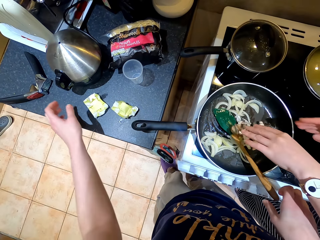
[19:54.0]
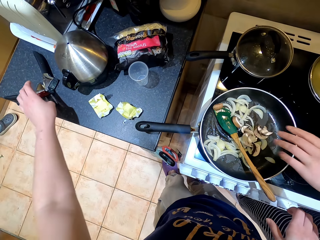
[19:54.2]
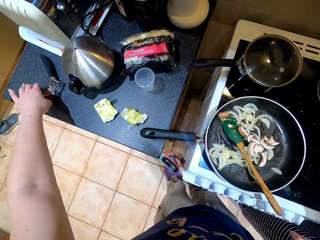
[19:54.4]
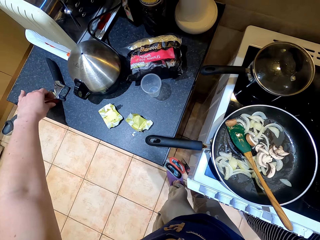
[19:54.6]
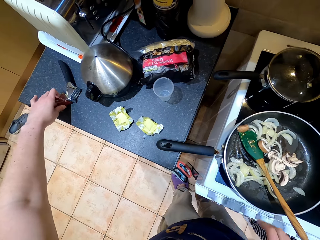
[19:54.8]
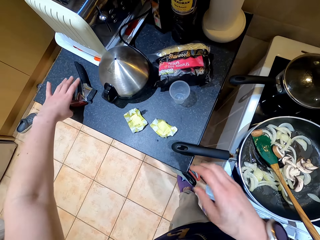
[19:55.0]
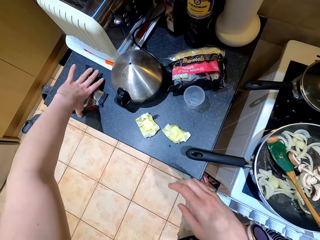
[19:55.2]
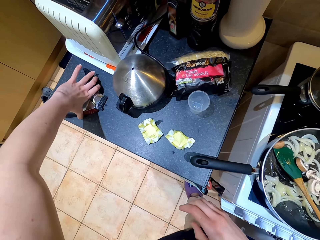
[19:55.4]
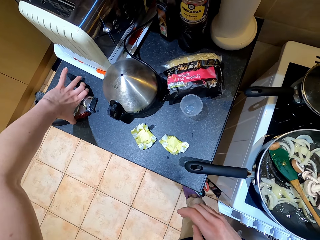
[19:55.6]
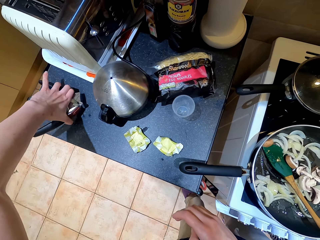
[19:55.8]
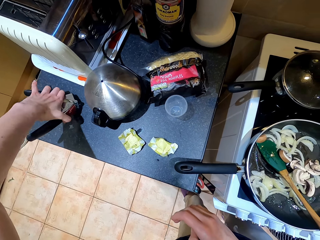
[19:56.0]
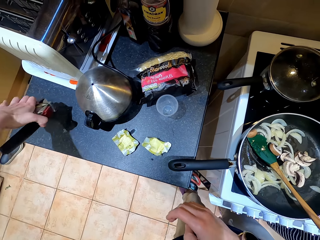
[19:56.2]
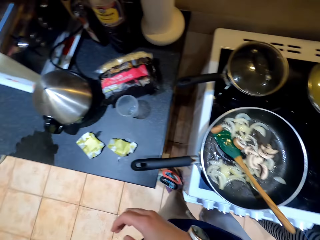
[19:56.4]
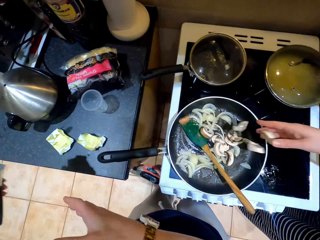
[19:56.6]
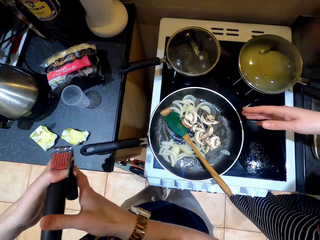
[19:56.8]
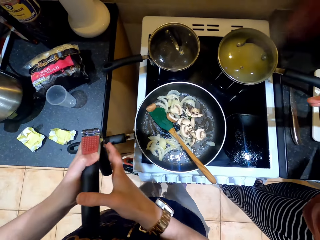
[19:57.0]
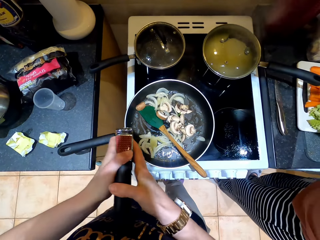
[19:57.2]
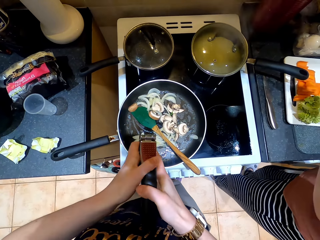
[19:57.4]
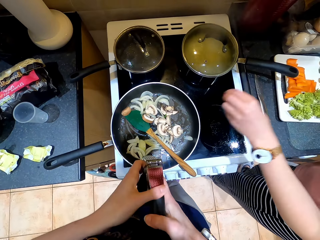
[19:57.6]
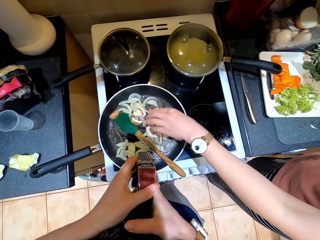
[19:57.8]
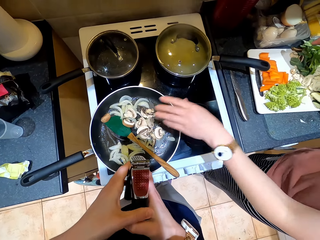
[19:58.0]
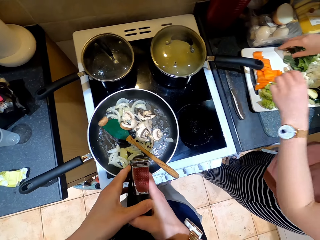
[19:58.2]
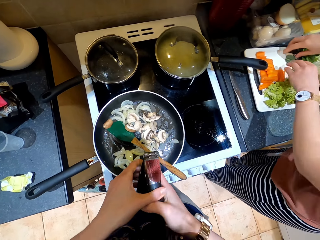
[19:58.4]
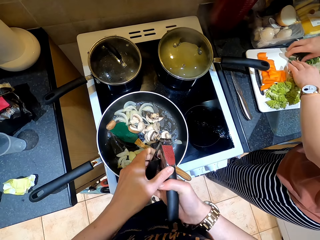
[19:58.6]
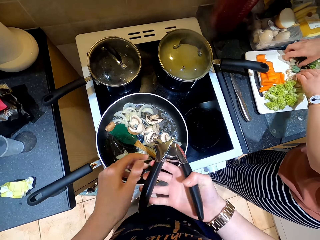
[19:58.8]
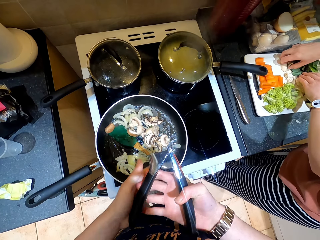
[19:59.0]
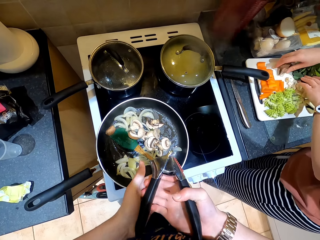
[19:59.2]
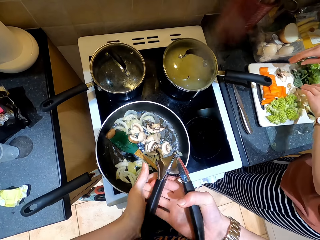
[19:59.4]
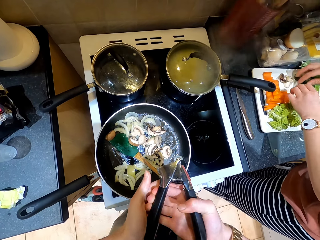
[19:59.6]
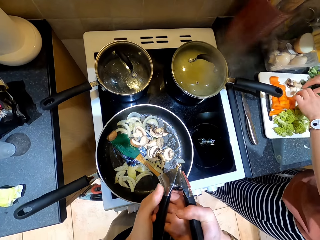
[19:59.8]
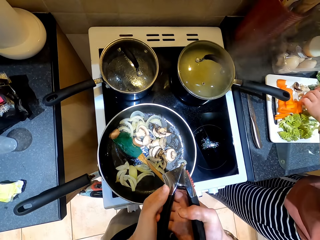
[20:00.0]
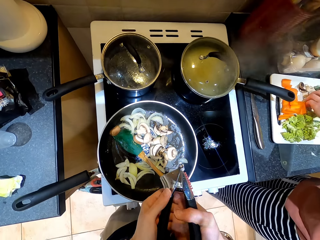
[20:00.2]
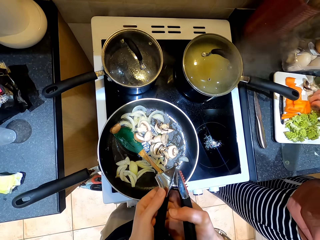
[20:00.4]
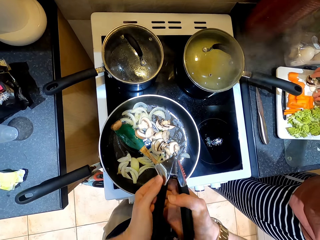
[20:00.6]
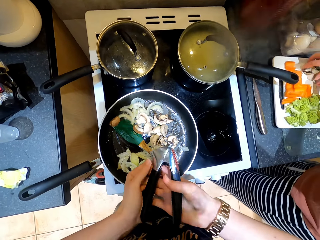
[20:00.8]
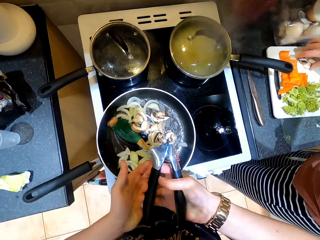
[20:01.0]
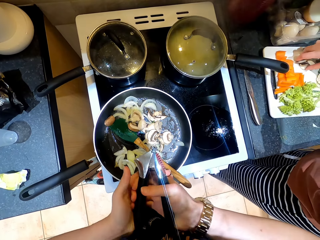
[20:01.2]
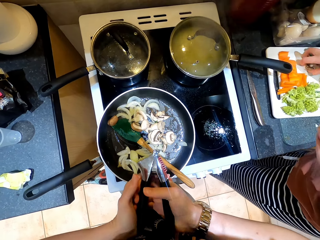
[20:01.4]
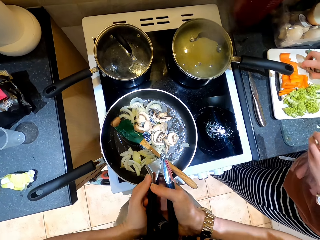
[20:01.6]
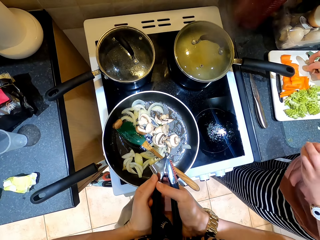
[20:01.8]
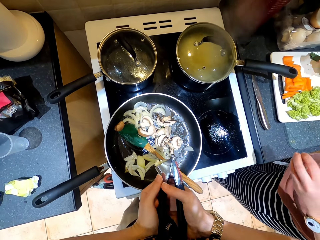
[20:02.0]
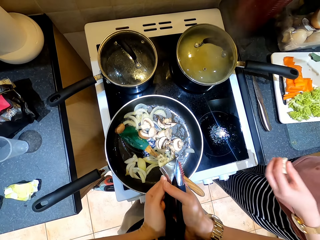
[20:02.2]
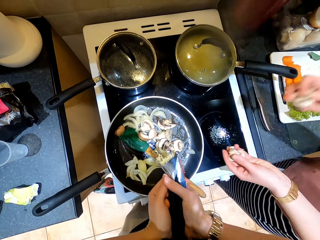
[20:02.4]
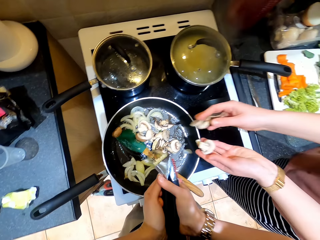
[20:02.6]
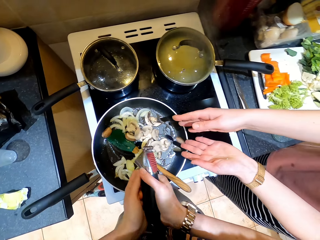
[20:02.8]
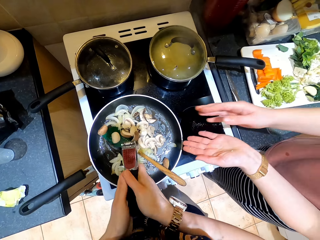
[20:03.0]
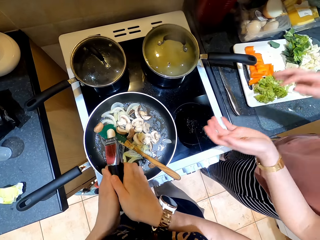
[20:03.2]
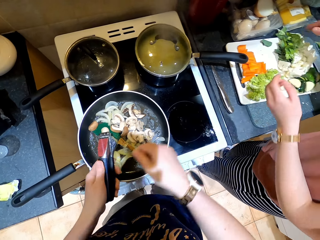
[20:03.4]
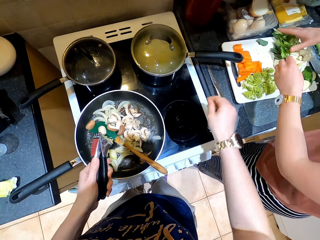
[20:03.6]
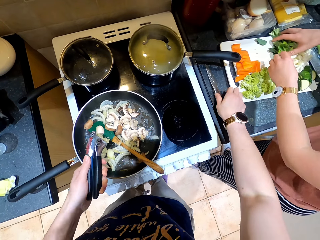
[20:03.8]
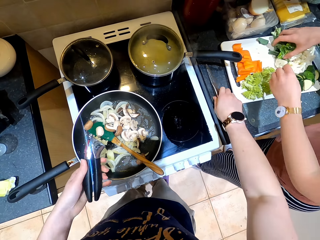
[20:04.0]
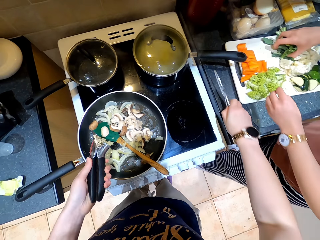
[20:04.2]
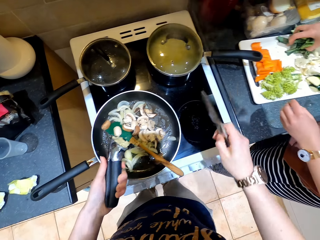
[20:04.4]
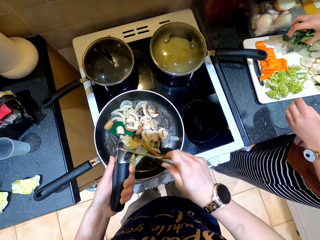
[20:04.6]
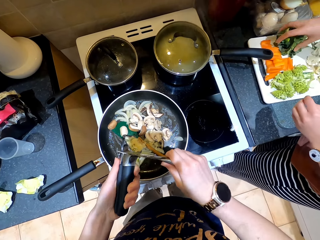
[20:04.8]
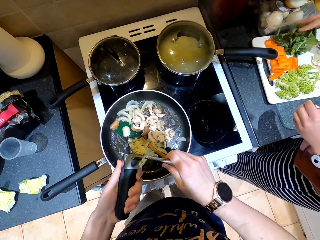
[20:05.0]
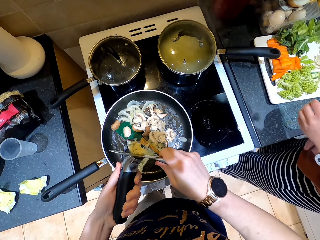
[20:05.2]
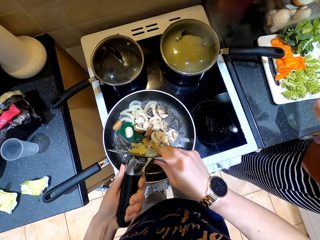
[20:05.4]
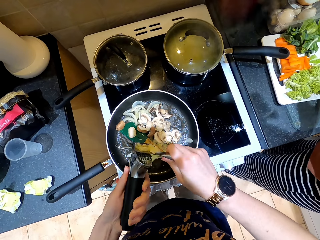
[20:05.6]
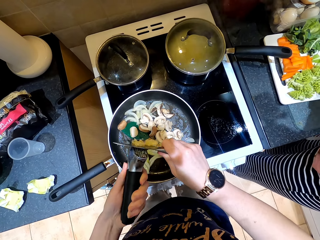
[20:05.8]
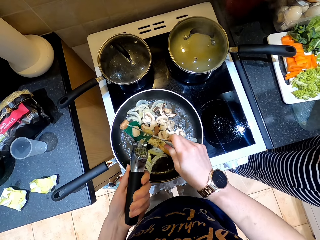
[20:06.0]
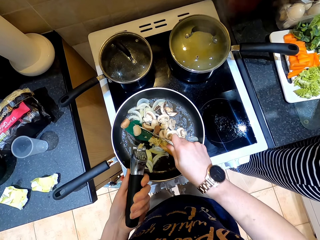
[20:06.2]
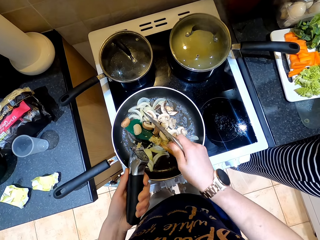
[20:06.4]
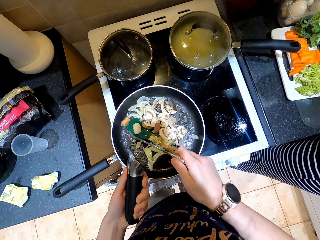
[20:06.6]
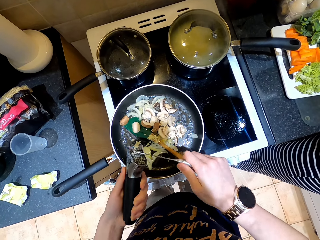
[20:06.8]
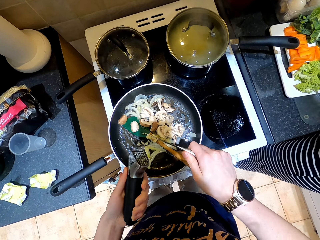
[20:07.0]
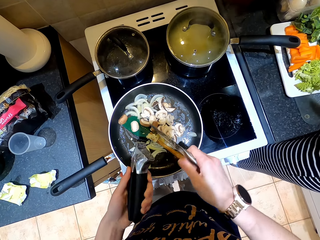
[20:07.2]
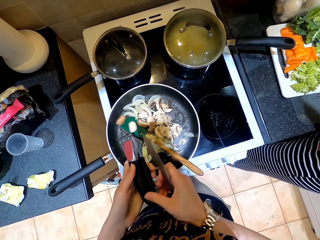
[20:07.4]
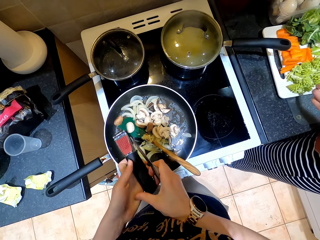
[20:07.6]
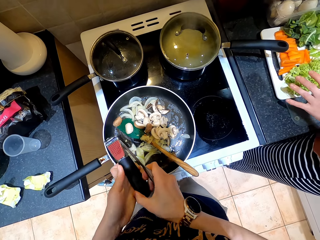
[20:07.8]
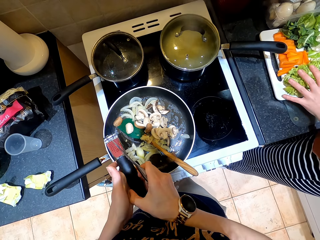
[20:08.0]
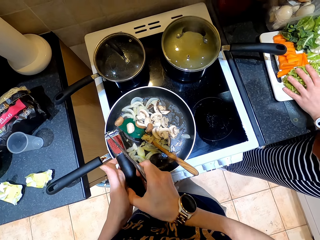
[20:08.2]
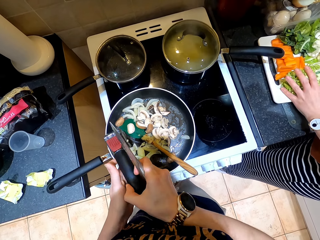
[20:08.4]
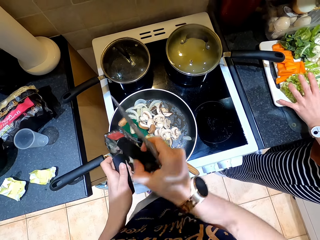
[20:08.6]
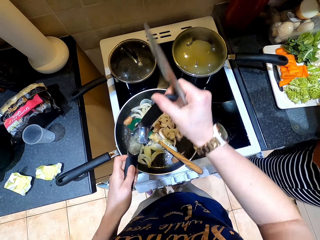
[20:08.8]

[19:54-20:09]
The camera wearer moves the hand away from the pan. They pick up the garlic squeezer or grater. A lady drops mushrooms on the pan. The camera wearer holds the grater with the other hand. The lady drops the mushrooms on the pan. The lady holds vegetables and moves the mushrooms. The camera wearer squeezes the garlic. The lady gathers the mushrooms, collects the mushrooms and drops the mushrooms on the pan. The lady repositions the vegetables. The camera wearer picks up a knife from the countertop. They remove the garlic from the squeezer. They remove the garlic from the grater again. They hold the grater. The lady holds the vegetables.

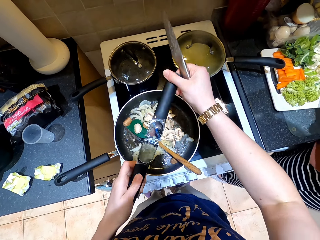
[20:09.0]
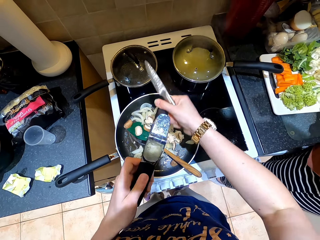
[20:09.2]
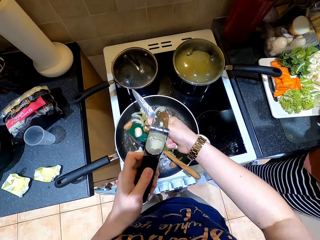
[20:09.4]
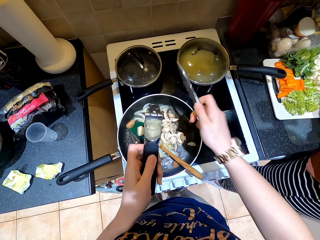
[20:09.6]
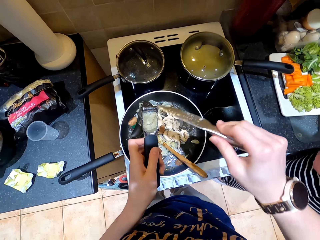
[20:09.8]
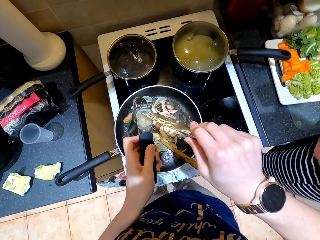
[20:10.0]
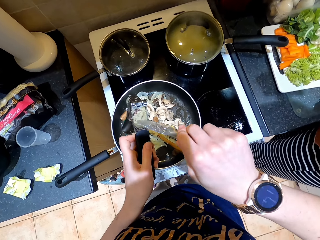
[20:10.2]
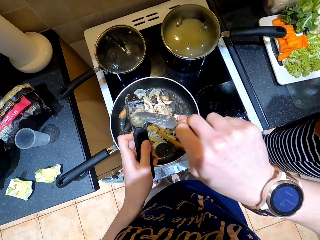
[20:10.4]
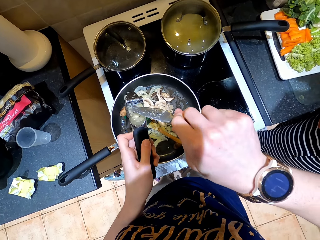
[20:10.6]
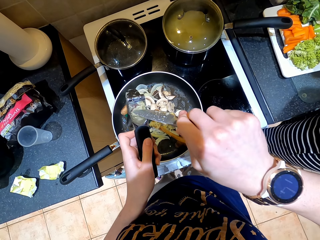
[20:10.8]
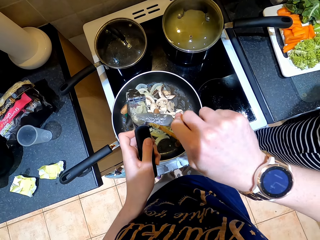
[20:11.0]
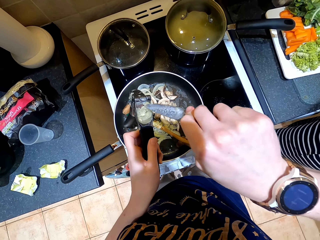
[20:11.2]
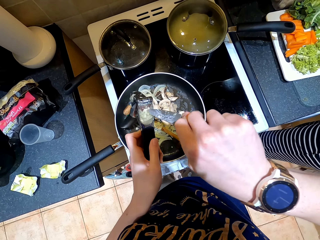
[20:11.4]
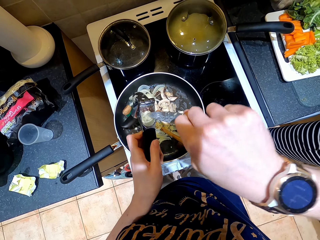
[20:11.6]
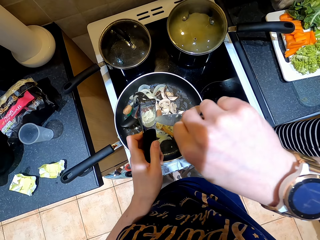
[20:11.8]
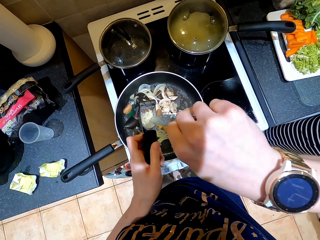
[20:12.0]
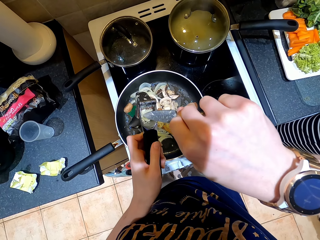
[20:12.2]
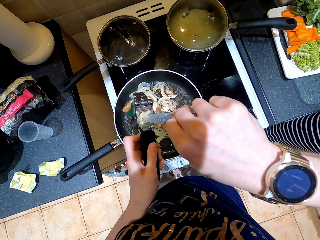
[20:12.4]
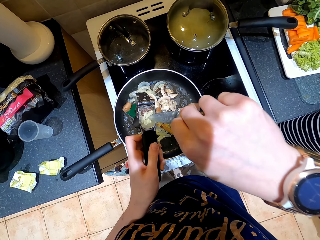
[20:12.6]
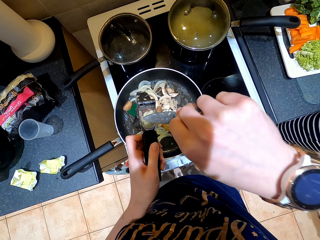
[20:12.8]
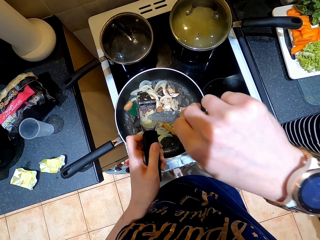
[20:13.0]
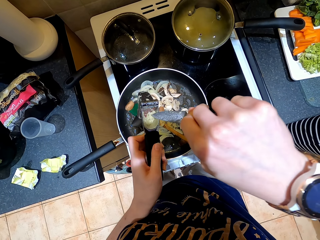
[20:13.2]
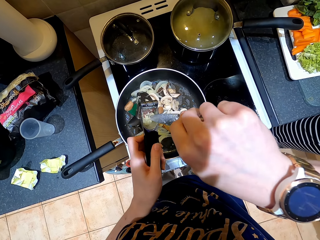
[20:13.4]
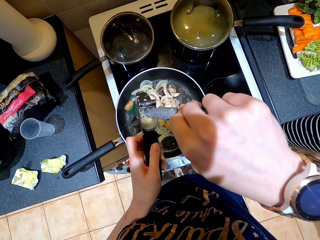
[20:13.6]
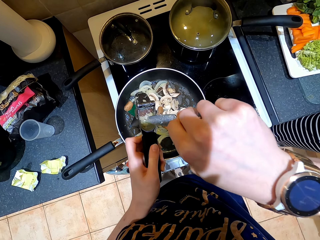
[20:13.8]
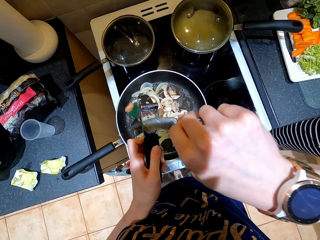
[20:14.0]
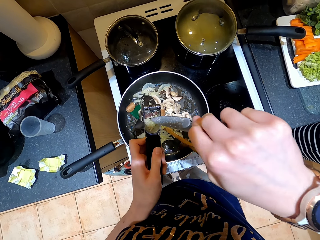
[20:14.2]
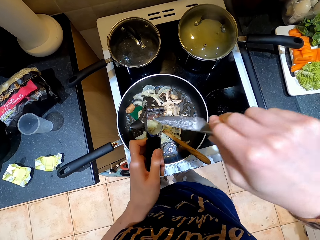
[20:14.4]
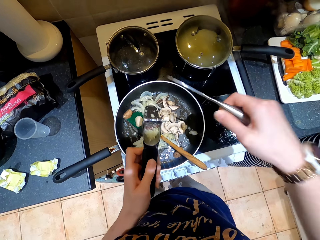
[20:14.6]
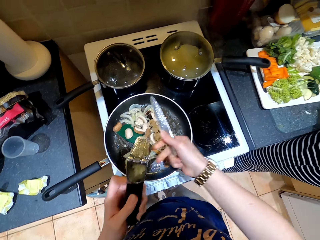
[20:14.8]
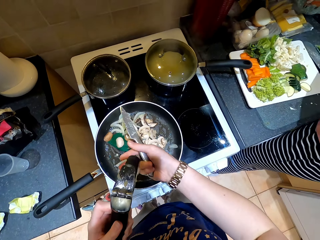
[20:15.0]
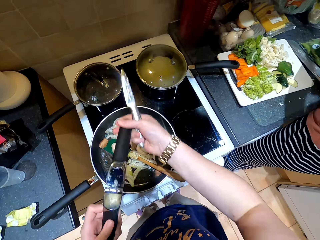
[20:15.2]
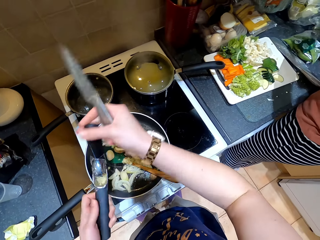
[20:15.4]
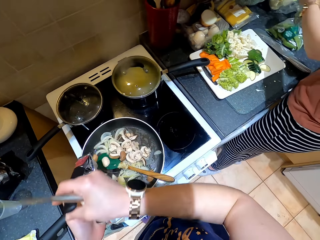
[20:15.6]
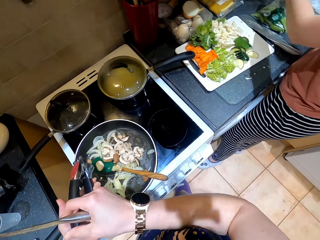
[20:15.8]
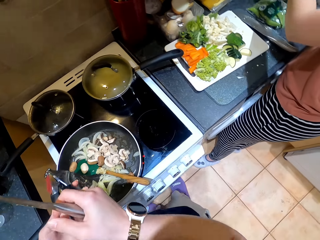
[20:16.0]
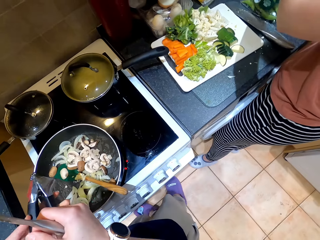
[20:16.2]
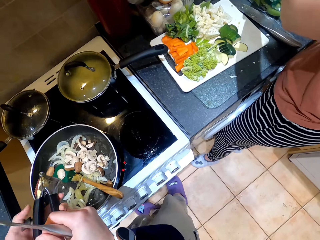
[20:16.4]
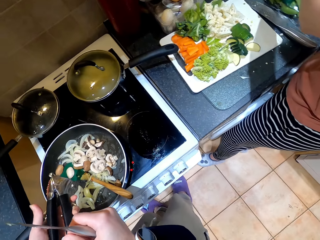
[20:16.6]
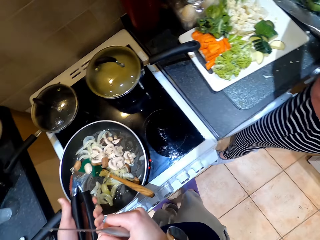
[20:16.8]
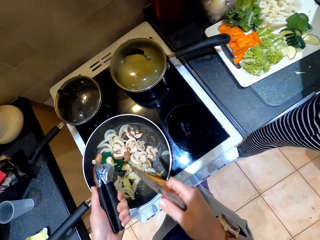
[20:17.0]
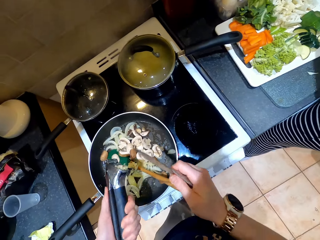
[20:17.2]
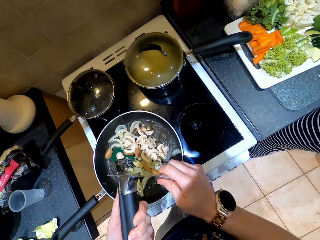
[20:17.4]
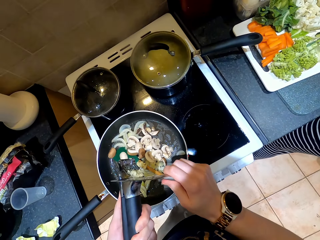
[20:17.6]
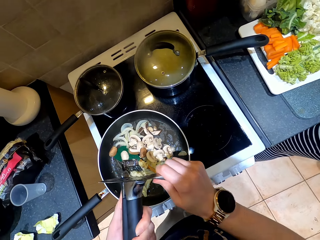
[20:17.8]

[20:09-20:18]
The camera wearer opens the grater. They gather the garlic. They close the grater. They grate the garlic.
